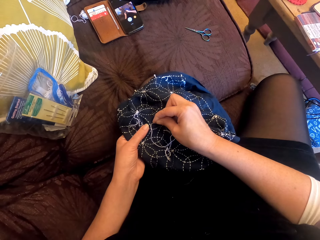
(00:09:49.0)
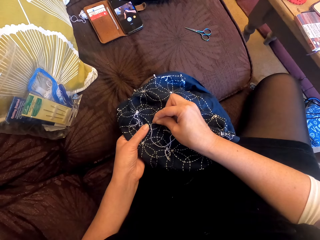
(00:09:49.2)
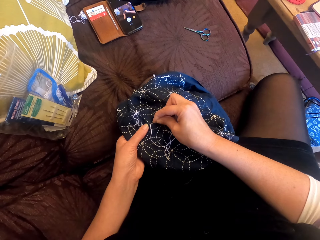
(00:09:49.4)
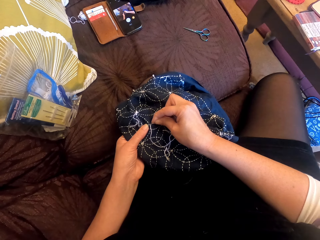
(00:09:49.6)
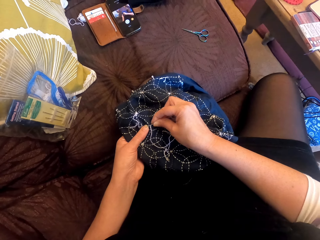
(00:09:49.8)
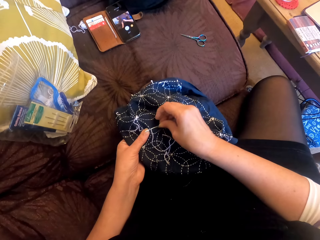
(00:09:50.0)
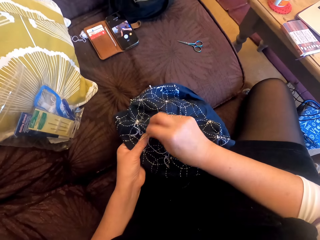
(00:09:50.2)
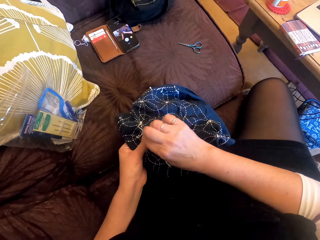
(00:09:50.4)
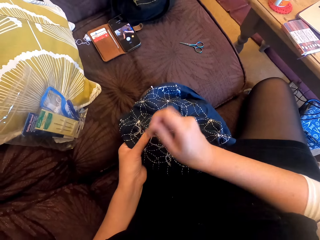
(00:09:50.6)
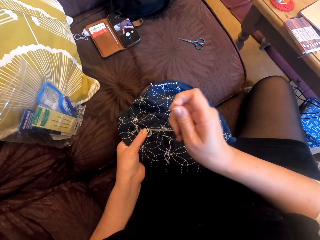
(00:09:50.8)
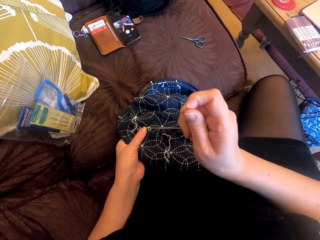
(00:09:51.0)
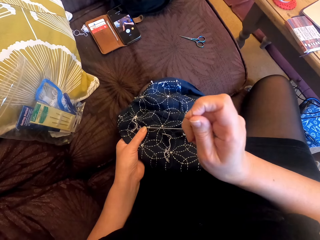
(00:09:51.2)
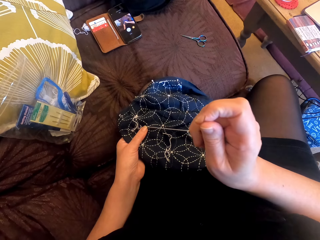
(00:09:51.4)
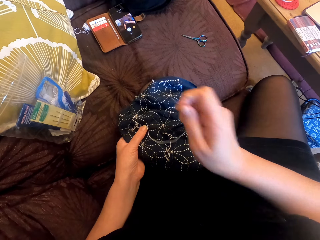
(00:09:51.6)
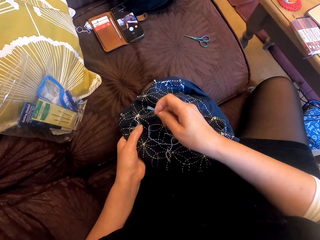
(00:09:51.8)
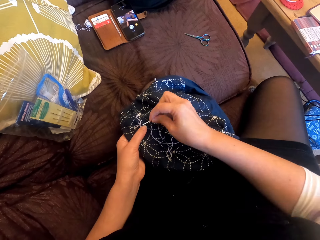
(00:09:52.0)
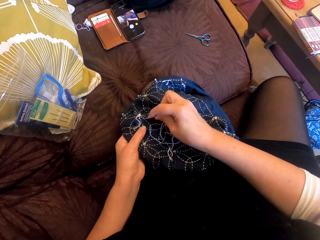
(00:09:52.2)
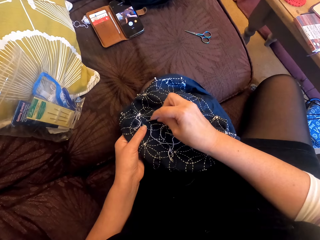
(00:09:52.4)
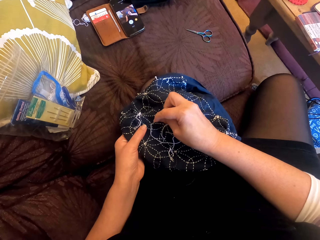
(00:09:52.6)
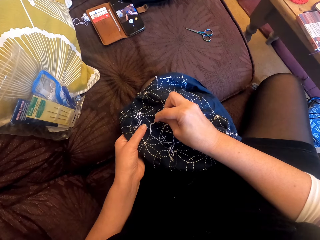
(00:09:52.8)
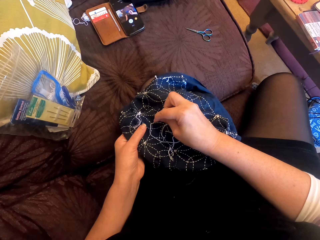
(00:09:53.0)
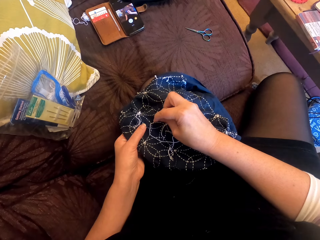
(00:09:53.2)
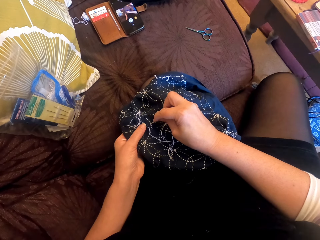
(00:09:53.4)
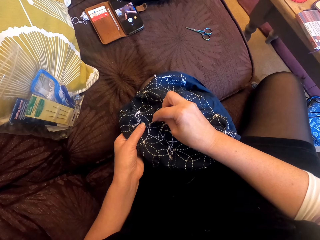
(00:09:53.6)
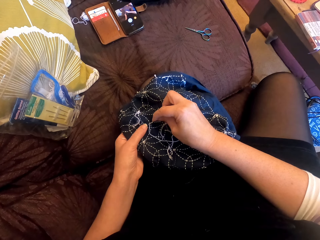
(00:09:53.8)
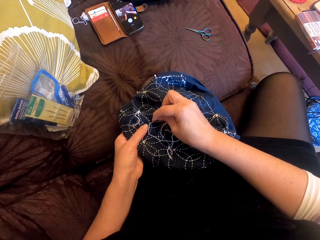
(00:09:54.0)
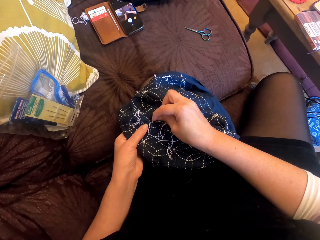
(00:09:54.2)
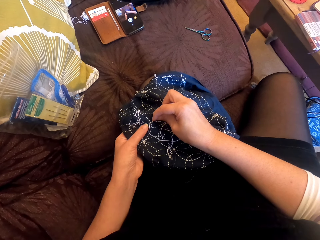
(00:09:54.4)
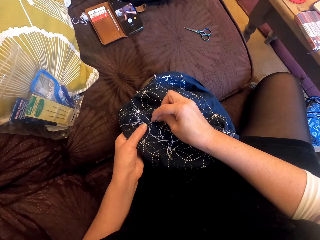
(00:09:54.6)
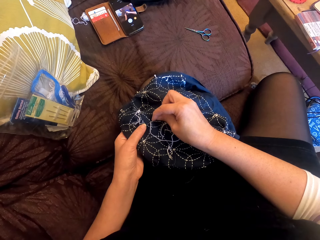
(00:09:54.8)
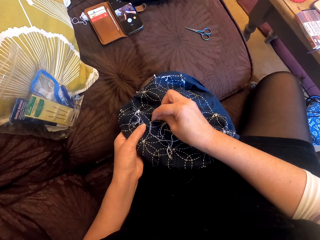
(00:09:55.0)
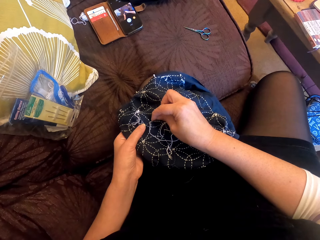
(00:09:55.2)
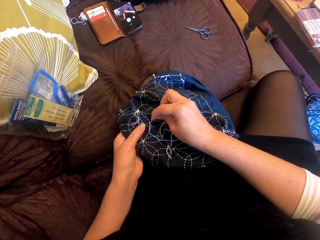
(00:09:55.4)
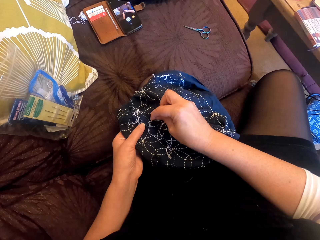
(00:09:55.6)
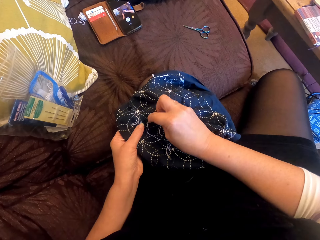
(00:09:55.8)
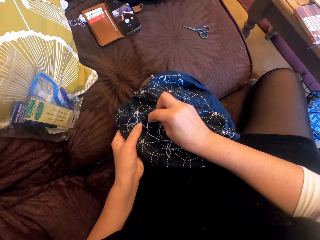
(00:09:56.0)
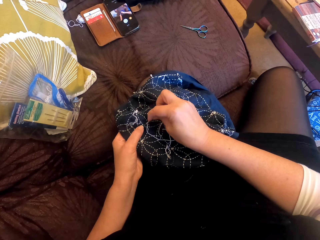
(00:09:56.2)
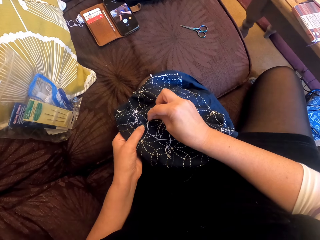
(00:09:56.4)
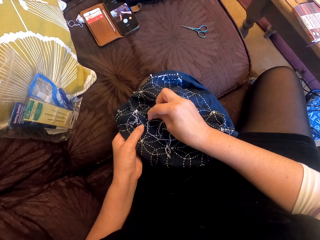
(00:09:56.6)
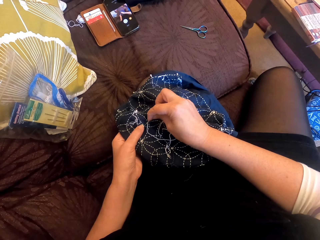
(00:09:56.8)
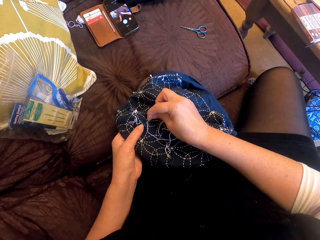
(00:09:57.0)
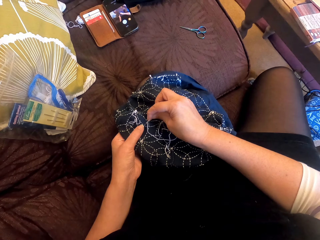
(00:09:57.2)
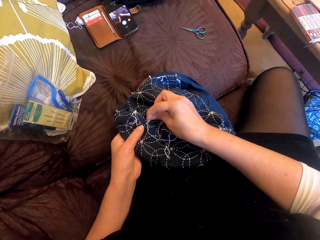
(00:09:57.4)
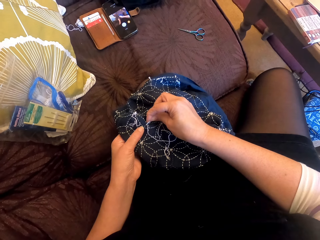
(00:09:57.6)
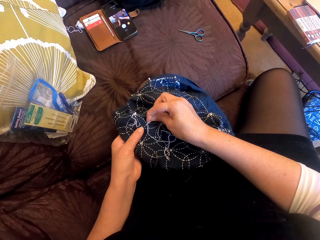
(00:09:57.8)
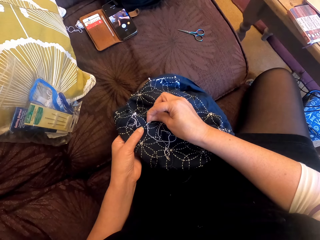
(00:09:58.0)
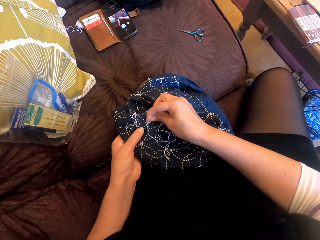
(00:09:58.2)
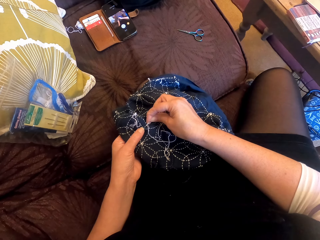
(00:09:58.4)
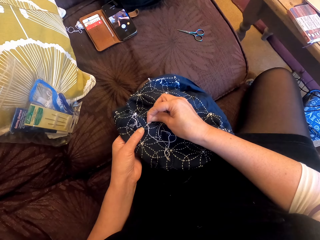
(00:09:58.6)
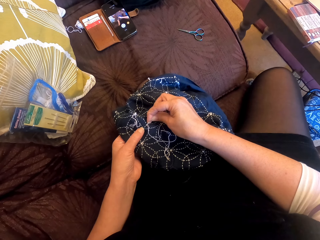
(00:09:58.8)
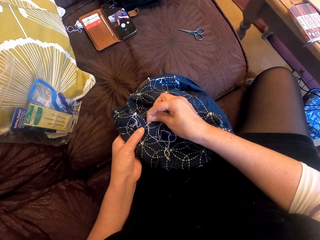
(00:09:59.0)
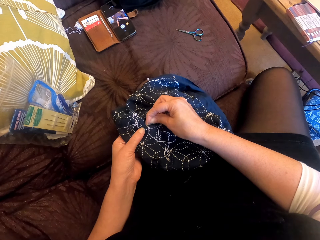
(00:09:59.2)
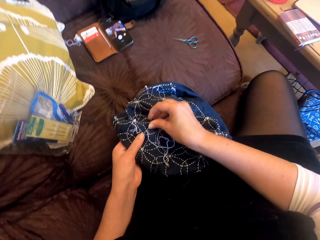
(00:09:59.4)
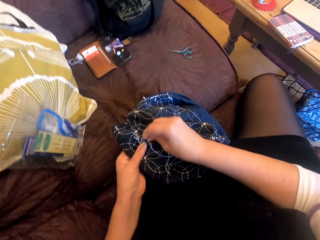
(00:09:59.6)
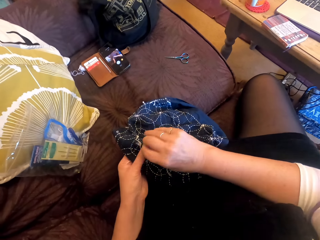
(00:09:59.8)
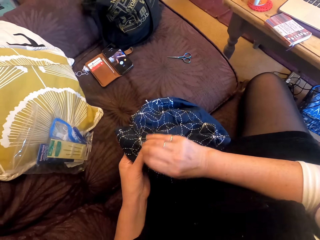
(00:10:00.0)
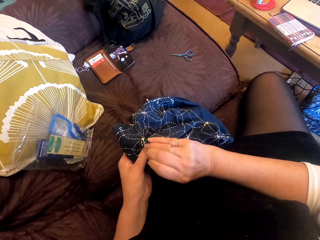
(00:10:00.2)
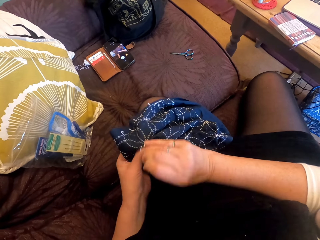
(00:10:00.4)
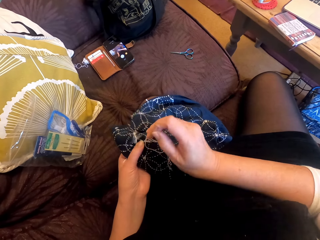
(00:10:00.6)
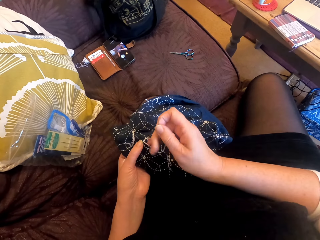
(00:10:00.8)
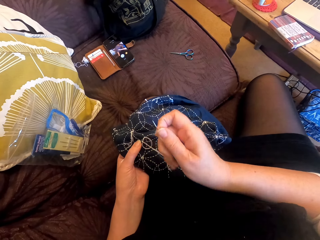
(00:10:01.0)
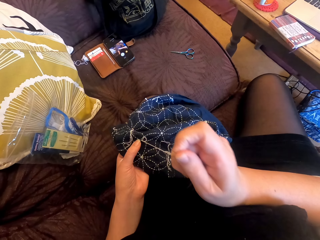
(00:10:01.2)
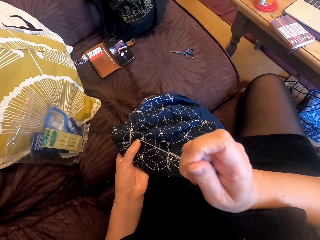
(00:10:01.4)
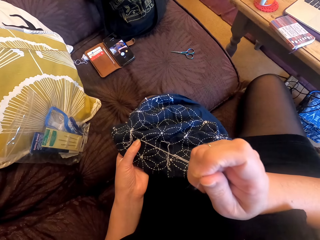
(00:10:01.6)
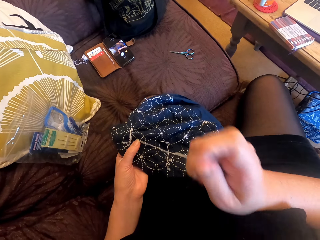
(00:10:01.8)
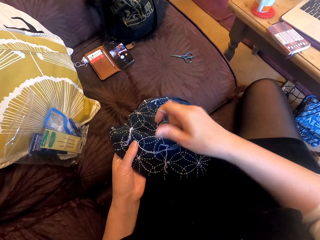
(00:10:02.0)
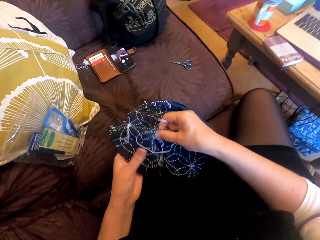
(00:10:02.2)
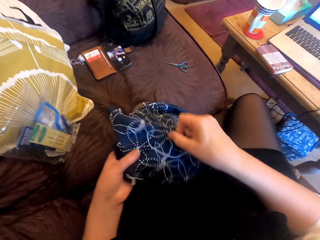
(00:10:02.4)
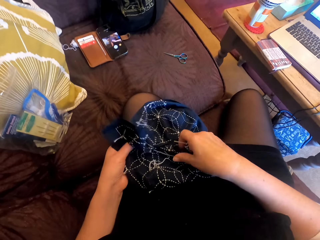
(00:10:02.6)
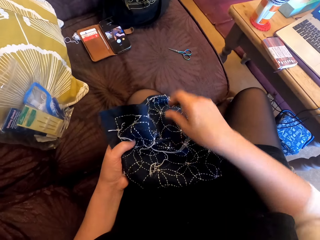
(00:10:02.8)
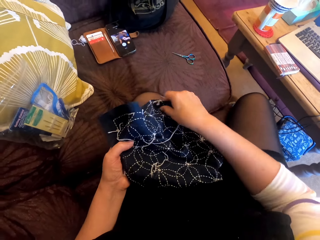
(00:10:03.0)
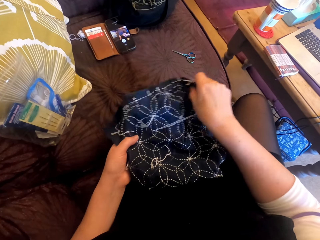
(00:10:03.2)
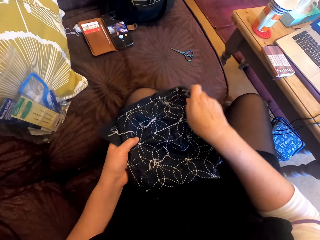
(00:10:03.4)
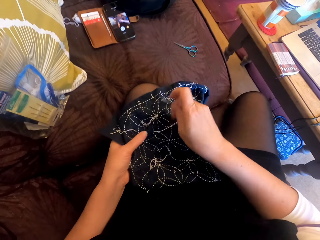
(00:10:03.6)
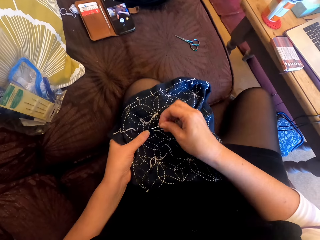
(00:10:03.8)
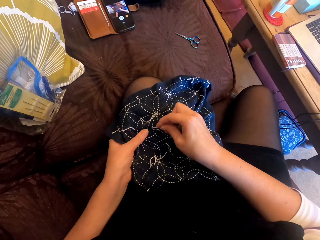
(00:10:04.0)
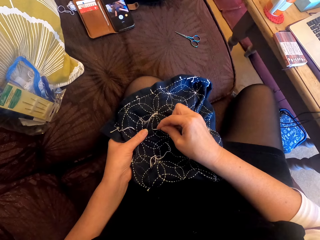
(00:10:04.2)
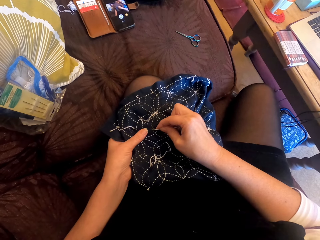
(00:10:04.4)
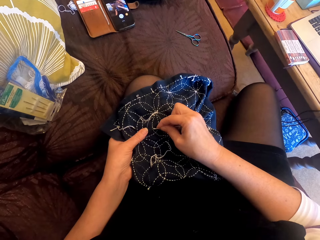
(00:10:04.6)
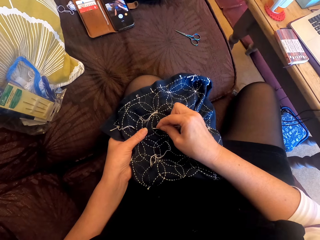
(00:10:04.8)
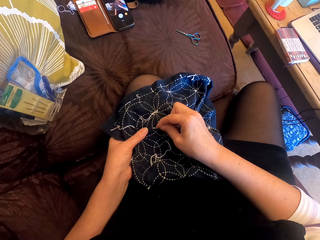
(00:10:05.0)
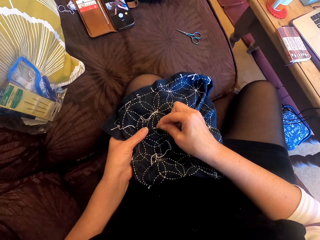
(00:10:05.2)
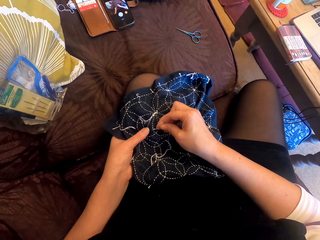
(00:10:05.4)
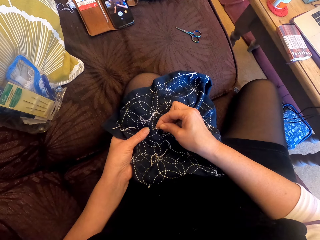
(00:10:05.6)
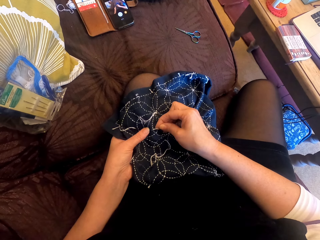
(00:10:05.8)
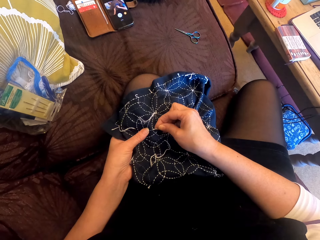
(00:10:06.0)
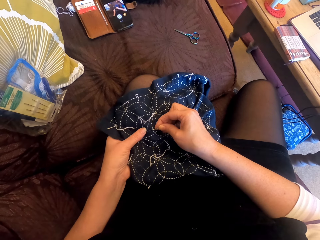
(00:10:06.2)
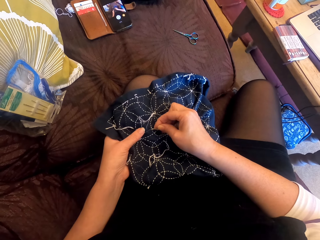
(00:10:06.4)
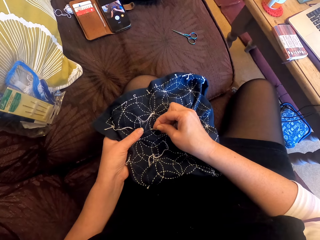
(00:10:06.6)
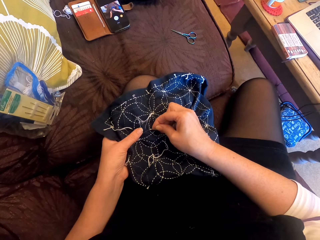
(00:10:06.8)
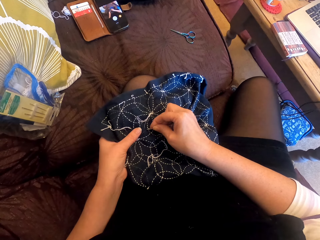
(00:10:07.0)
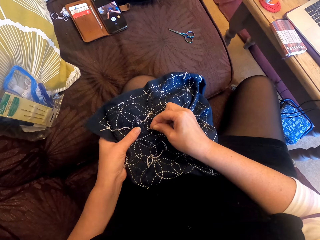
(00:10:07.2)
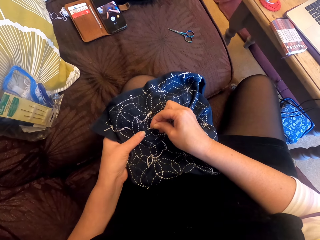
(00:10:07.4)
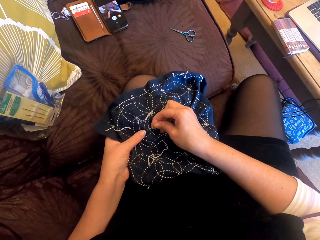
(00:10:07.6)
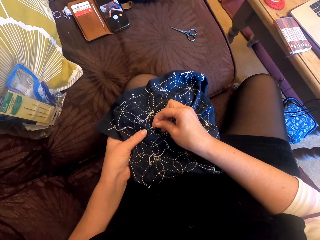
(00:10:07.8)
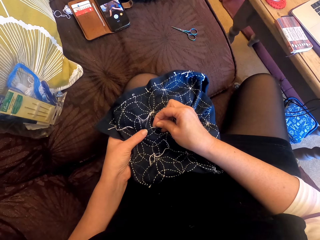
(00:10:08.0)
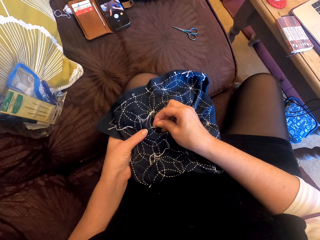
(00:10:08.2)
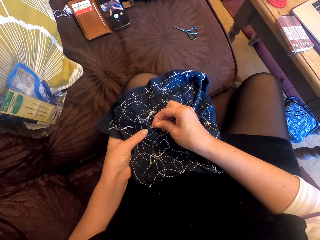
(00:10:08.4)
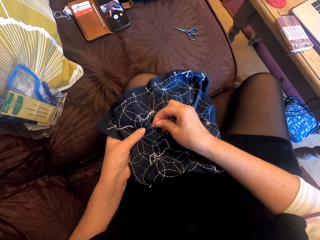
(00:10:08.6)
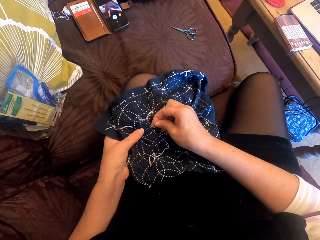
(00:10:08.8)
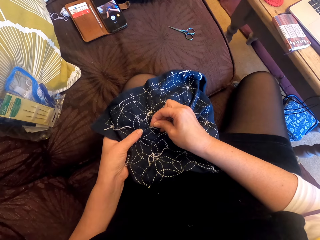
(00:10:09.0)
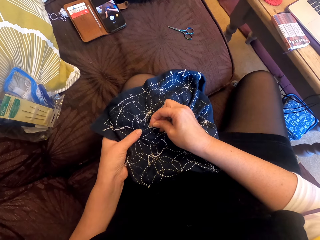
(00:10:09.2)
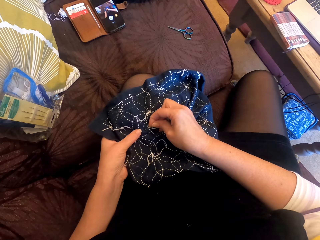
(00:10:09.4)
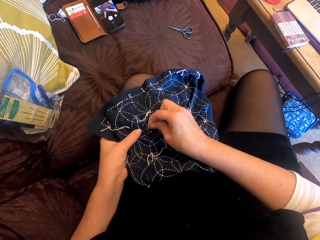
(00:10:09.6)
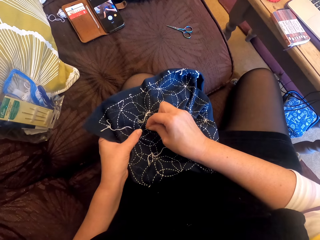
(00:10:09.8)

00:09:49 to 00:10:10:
The camera wearer adjusts the fabric. They sew the fabric.
